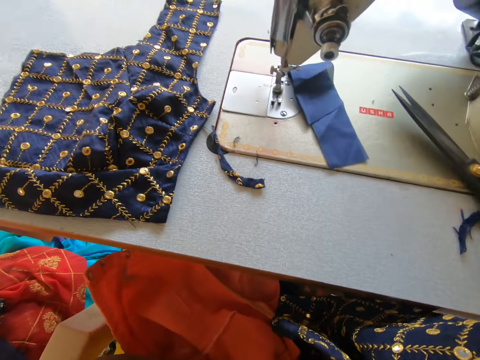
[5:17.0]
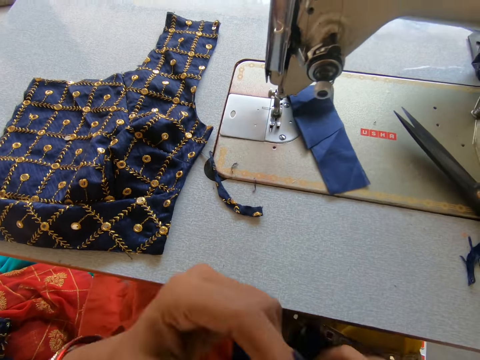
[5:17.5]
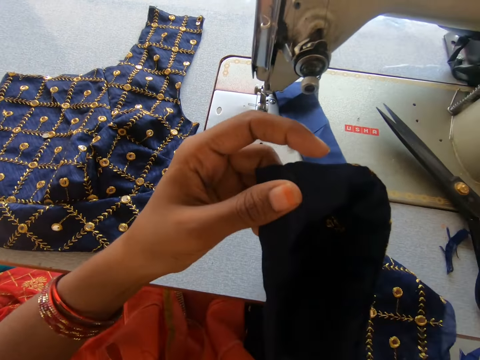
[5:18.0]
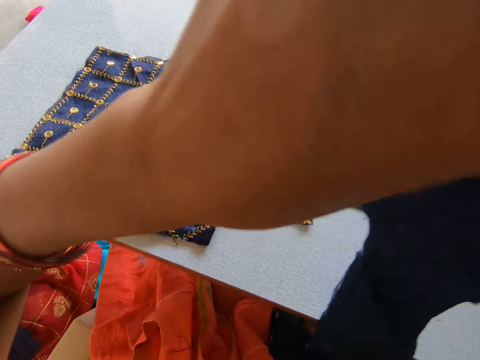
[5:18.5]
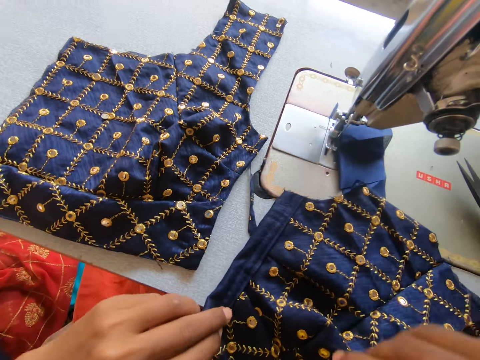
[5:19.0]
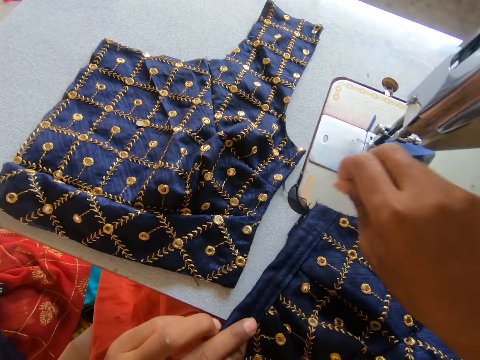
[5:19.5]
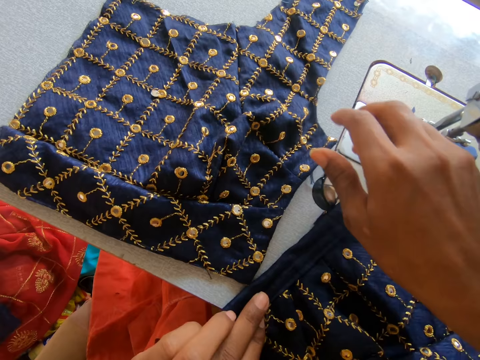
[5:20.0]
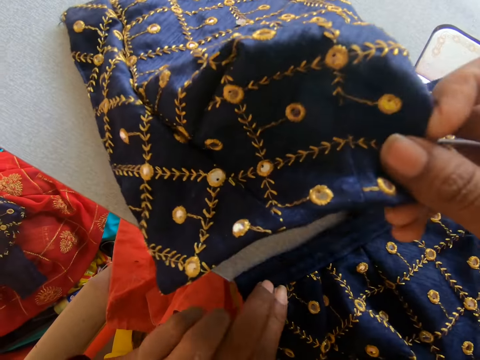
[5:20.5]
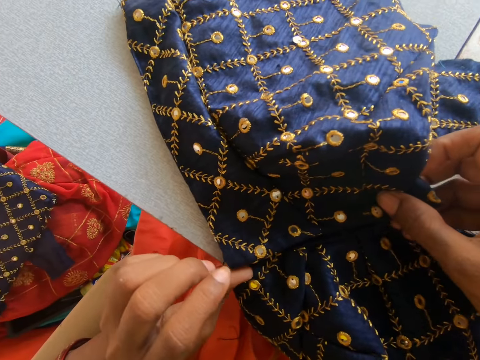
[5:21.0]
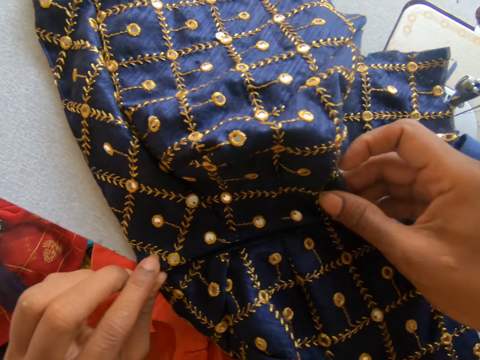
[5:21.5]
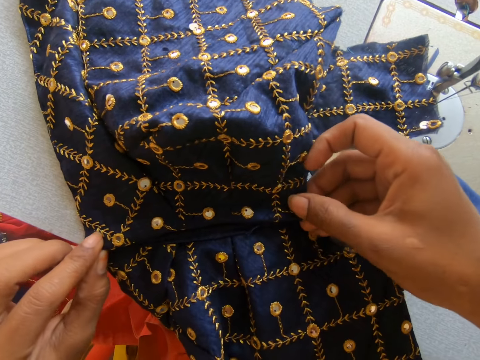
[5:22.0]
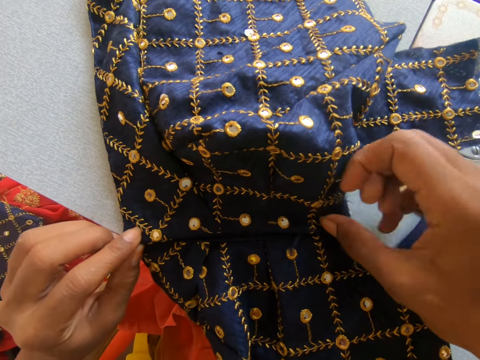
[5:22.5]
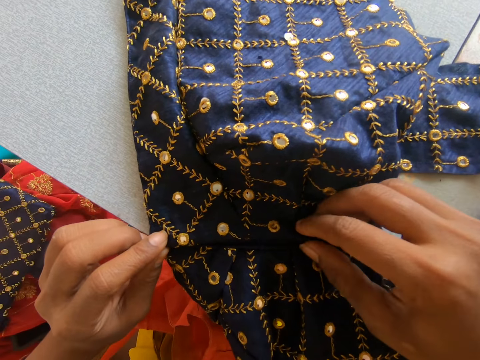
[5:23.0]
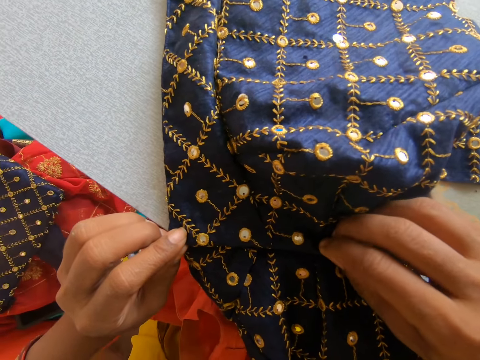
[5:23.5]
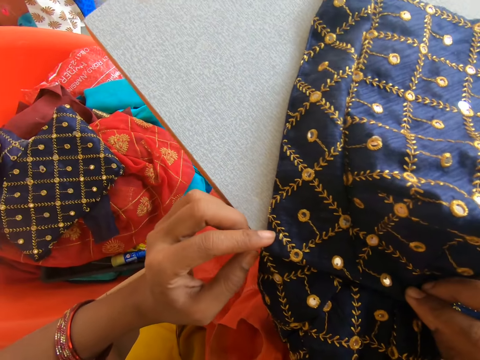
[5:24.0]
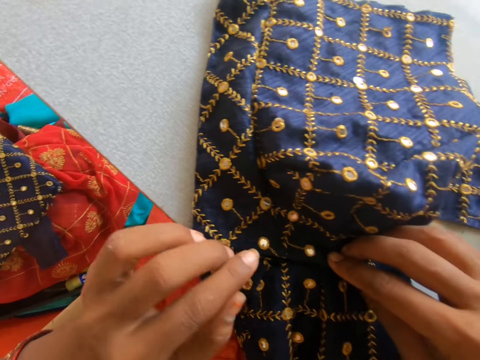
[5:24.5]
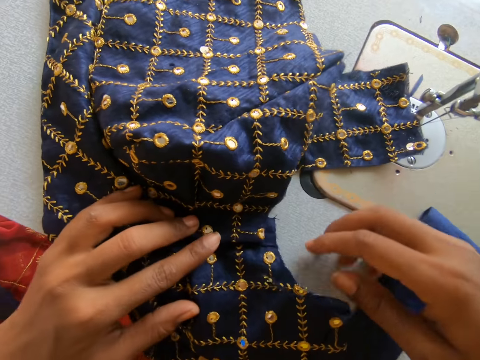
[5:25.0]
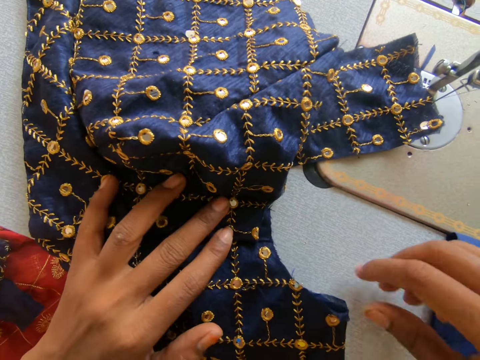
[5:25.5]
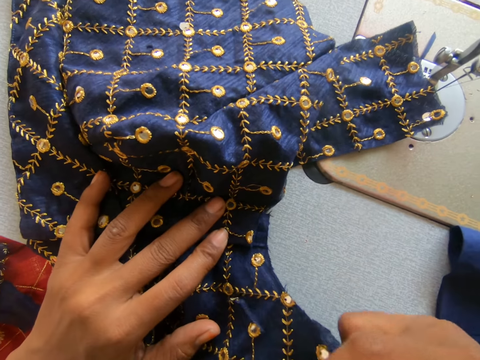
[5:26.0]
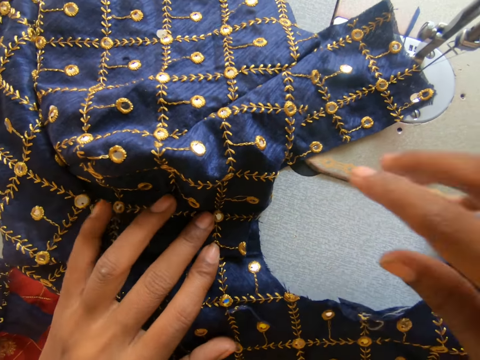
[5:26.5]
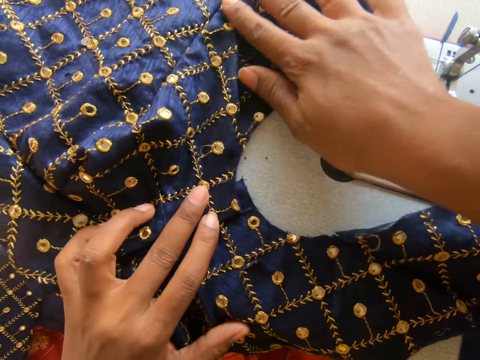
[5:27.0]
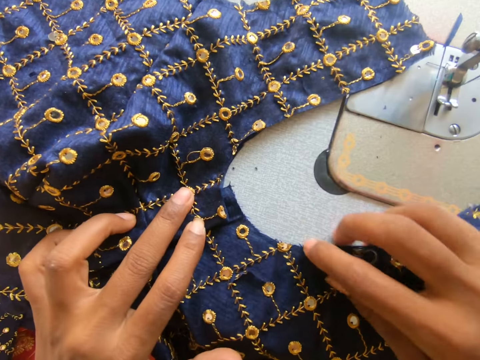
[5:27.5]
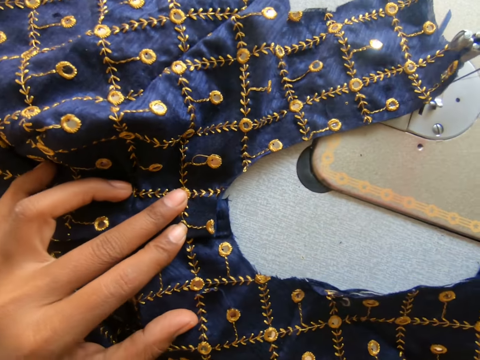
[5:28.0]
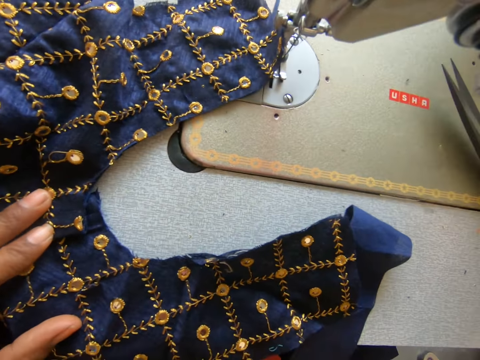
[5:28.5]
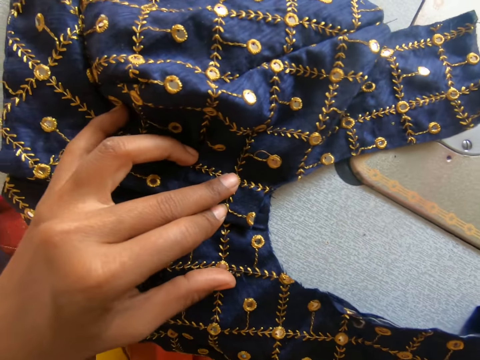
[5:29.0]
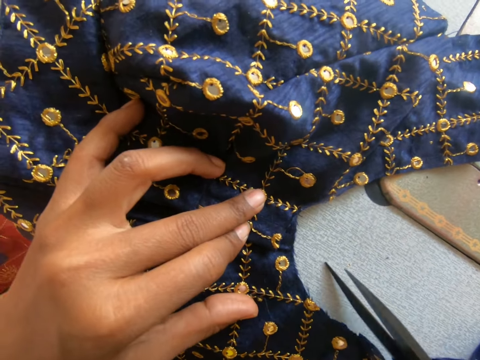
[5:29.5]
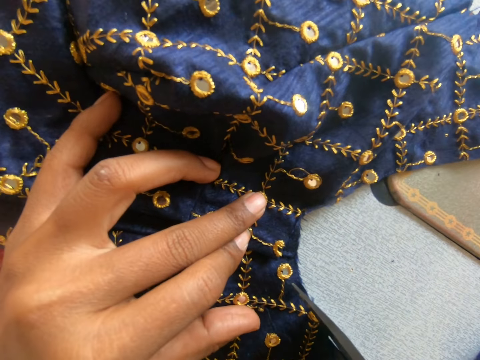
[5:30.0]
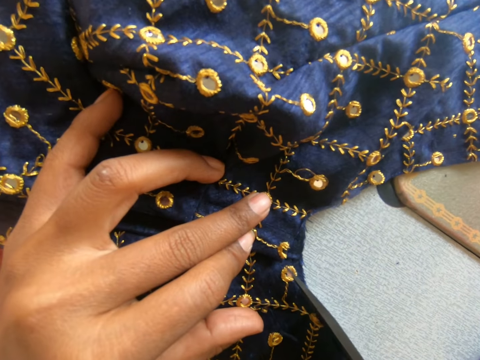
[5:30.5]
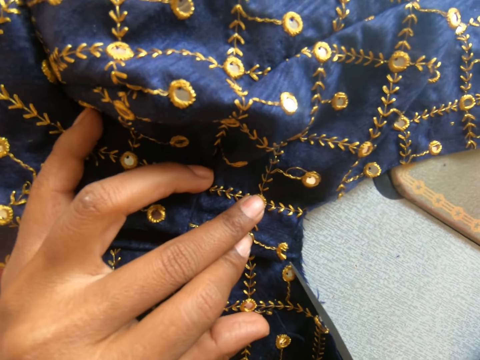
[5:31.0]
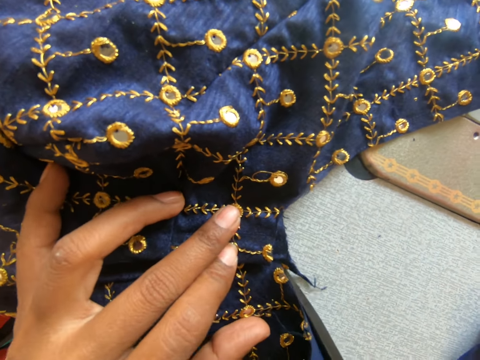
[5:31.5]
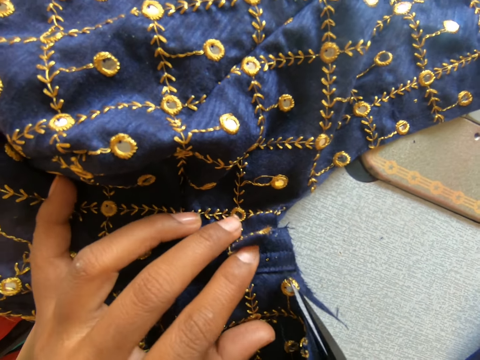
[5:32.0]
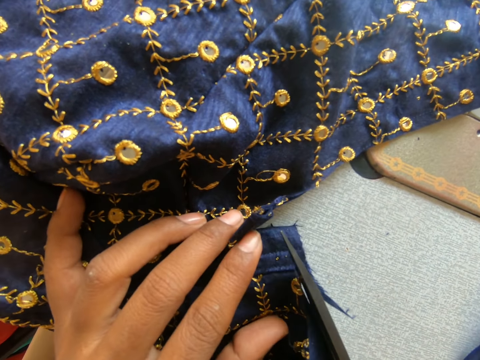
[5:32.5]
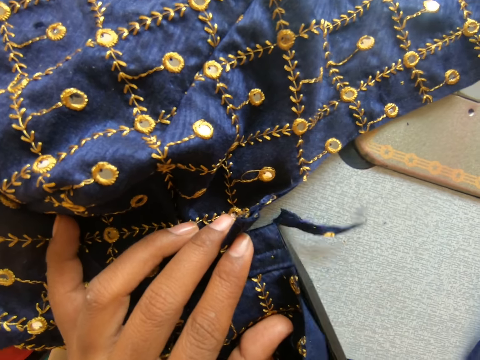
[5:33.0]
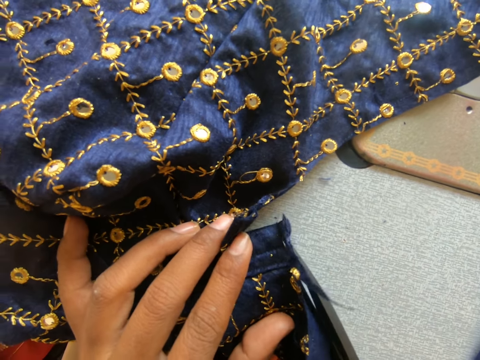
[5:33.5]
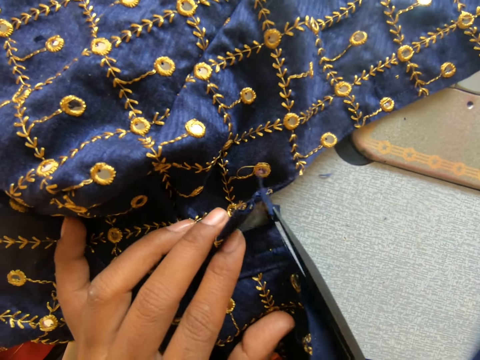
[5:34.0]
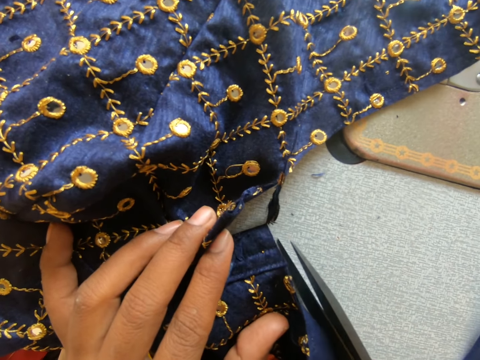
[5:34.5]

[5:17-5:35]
The camera wearer picks up a clothing material on her laps. She places the clothing material on the sewing material. She matches the clothing materials on the sewing machine. She attaches the clothes. She picks up scissors. She cuts the clothing material.

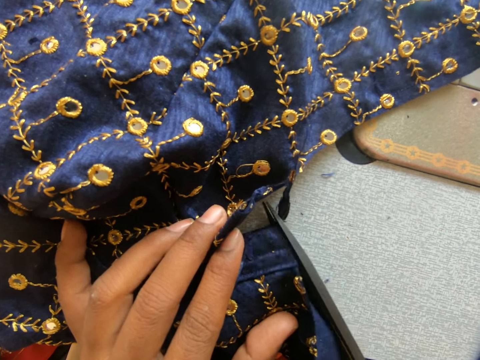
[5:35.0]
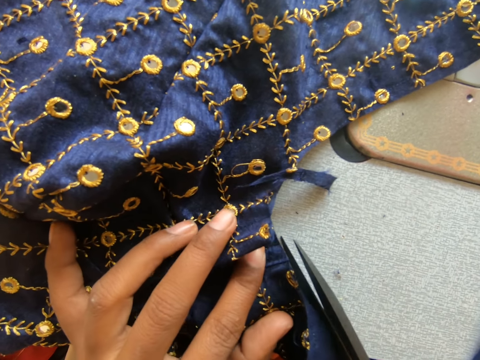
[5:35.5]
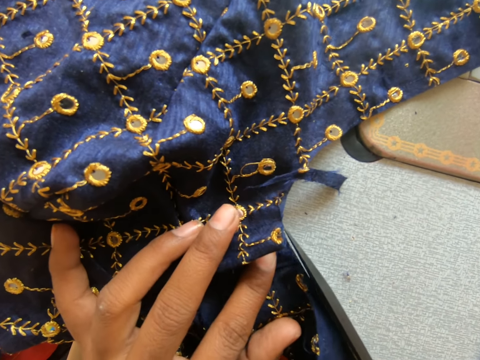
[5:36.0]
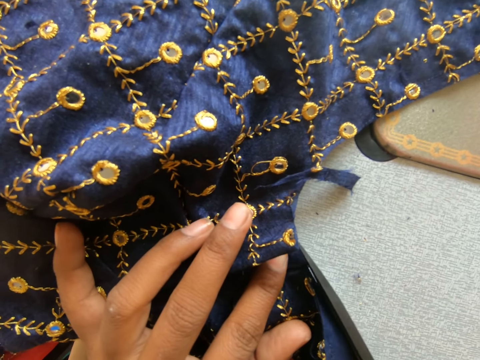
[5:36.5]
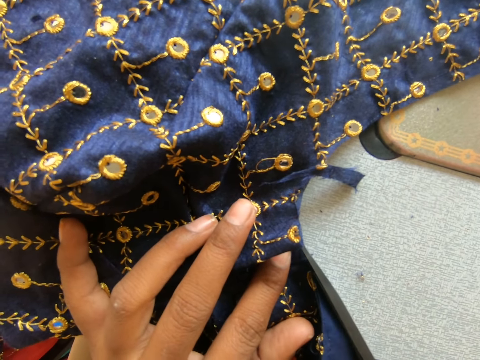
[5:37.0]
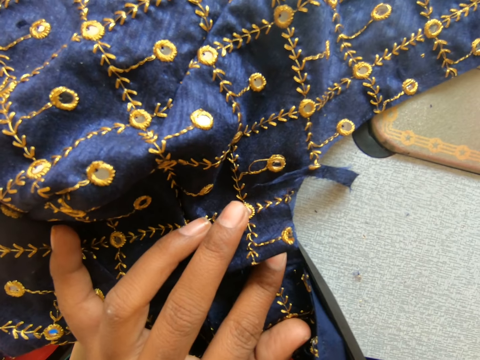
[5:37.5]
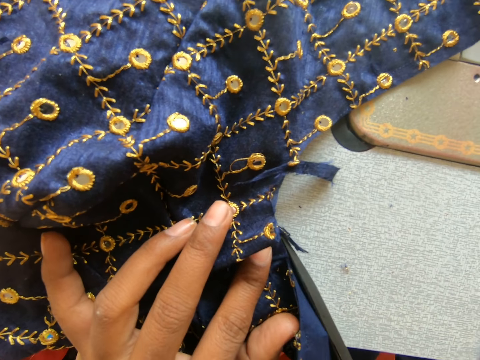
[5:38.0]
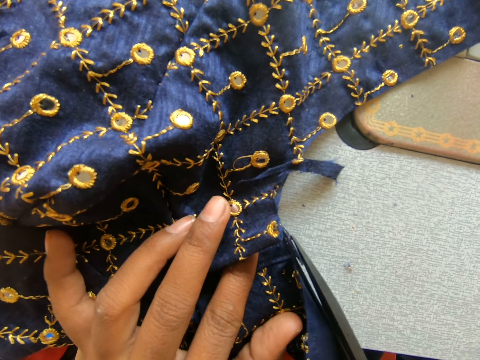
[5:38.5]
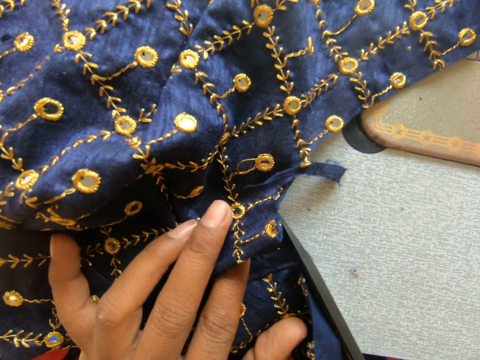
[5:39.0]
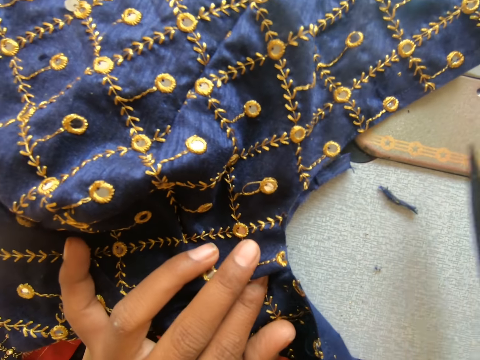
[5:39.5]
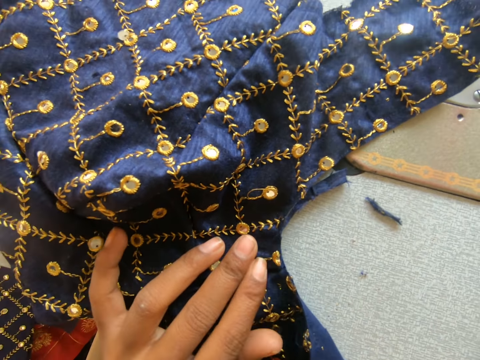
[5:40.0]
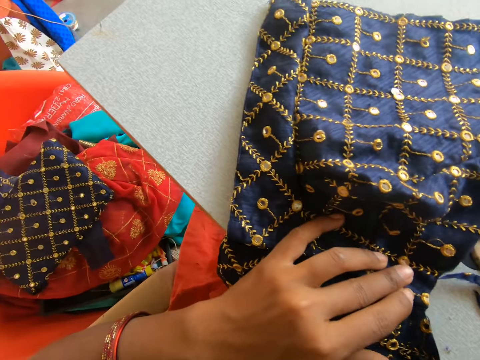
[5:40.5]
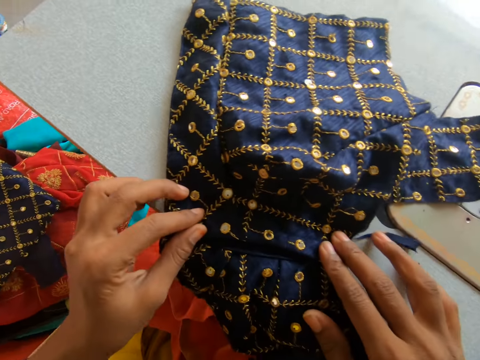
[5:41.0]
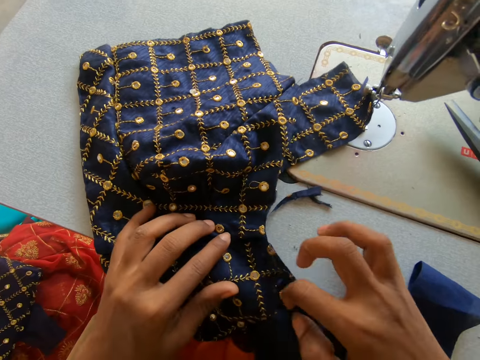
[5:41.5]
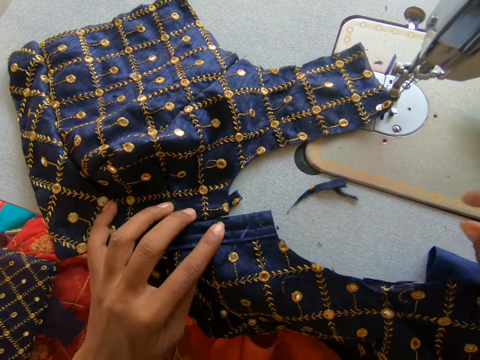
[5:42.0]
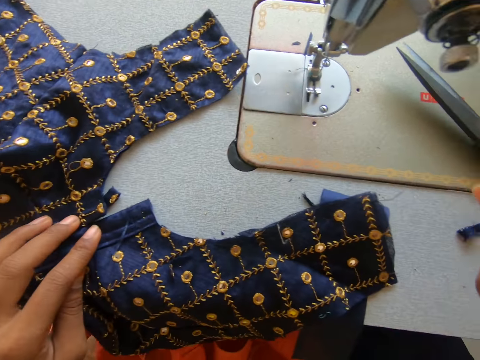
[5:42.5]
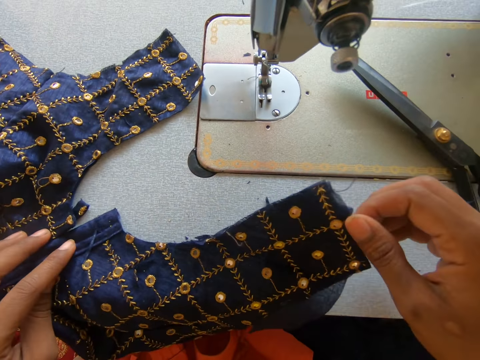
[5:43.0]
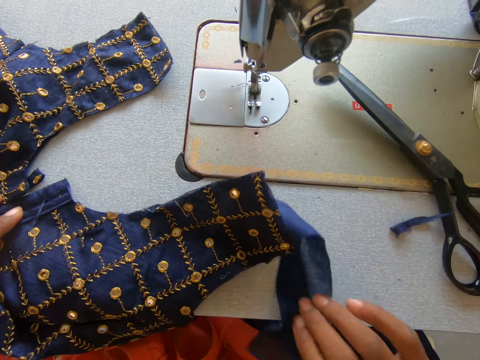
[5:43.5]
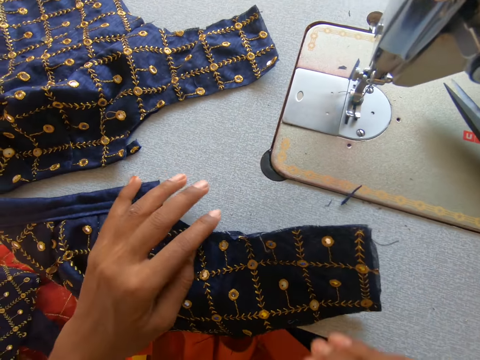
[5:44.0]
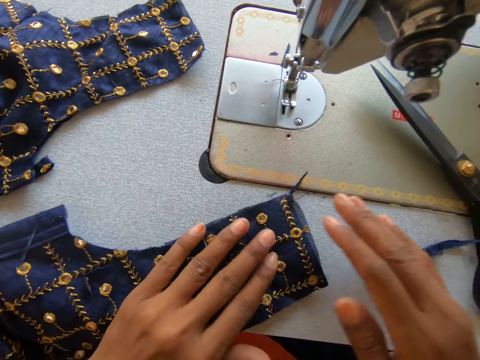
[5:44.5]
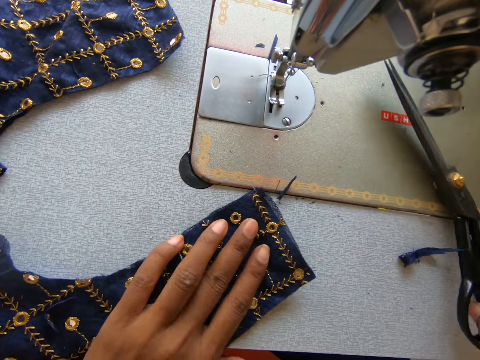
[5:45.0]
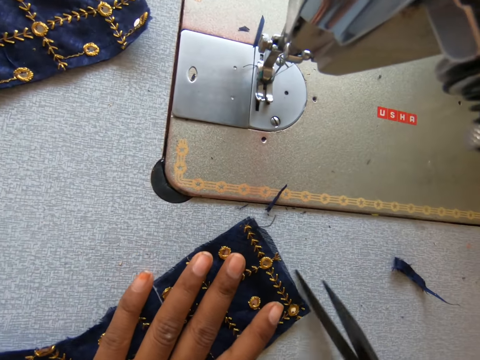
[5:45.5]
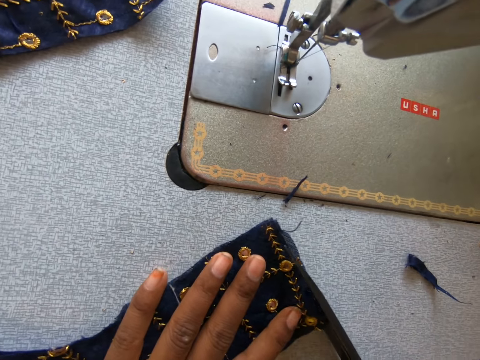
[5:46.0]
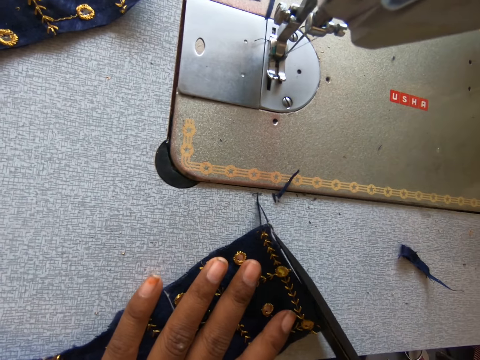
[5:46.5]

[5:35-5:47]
The camera wearer places the scissors on the sewing machine. They move the clothing material on the sewing machine. They pick up the pair of scissors and cut the clothing material.
